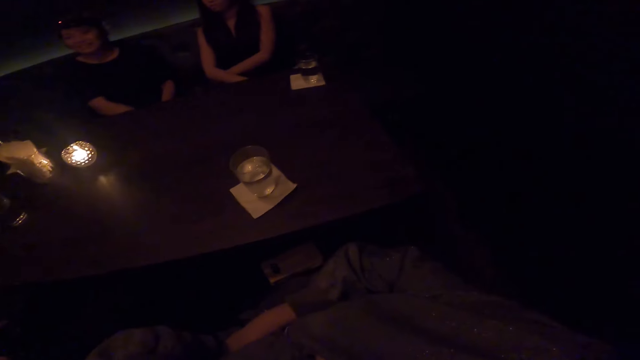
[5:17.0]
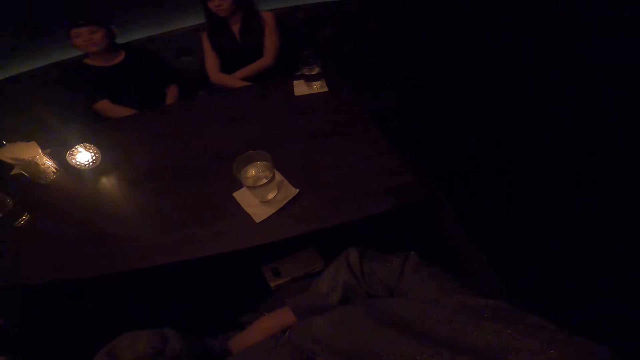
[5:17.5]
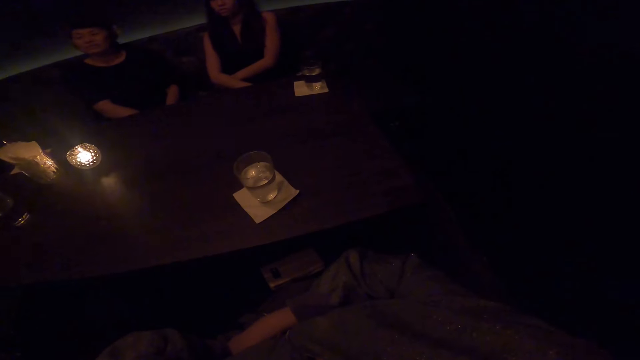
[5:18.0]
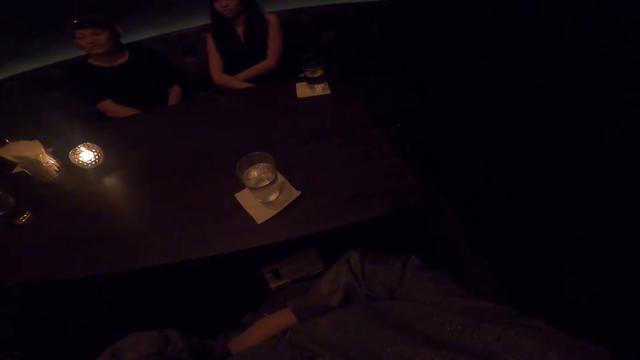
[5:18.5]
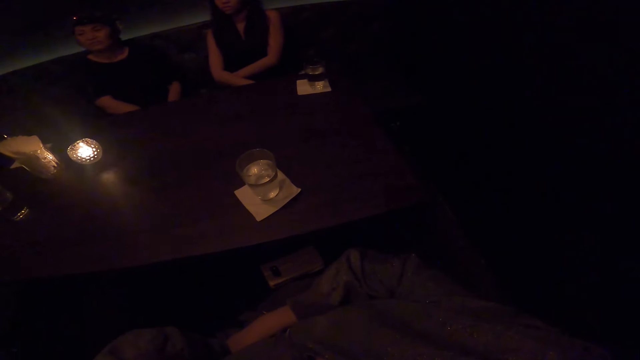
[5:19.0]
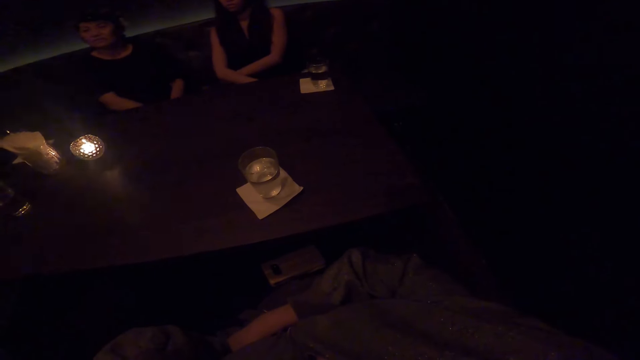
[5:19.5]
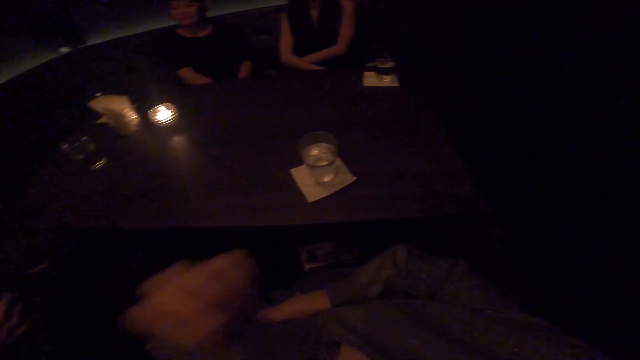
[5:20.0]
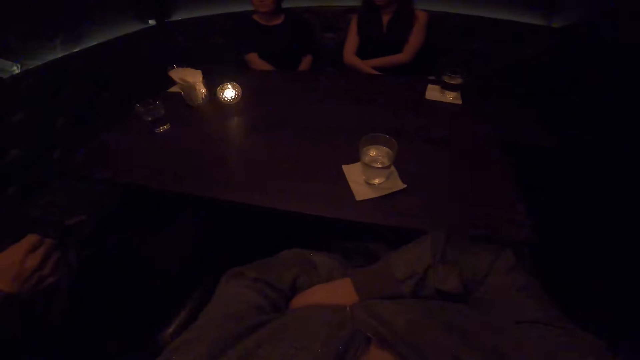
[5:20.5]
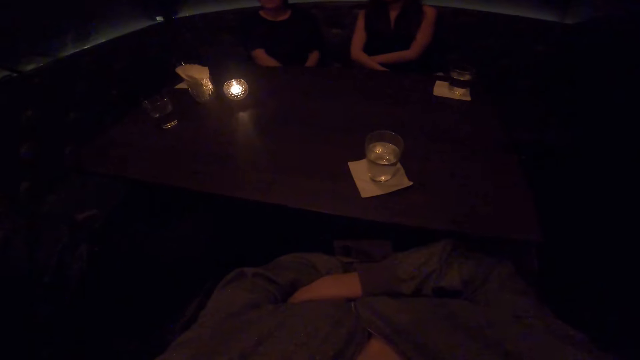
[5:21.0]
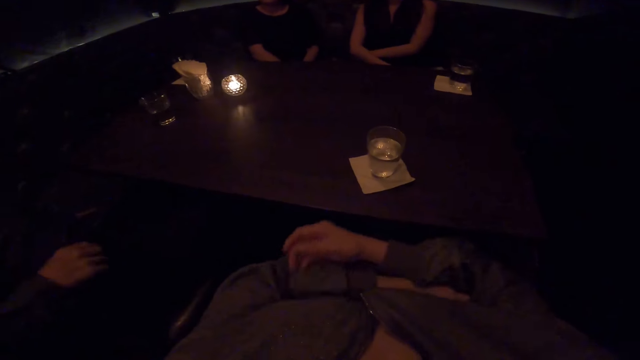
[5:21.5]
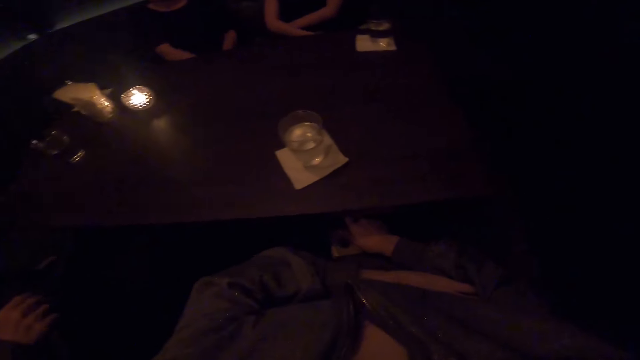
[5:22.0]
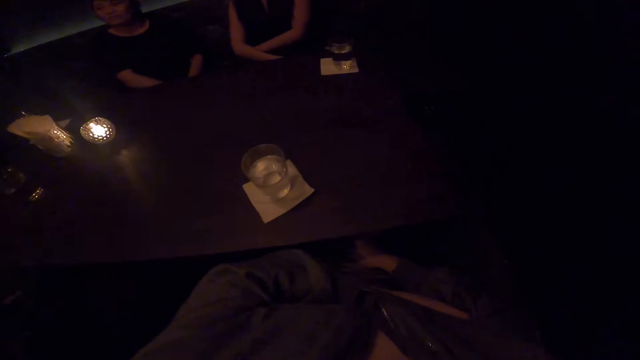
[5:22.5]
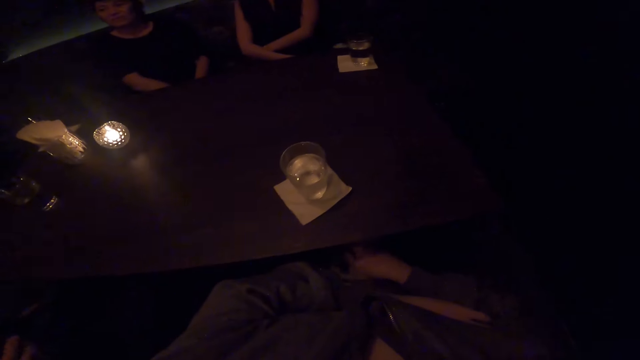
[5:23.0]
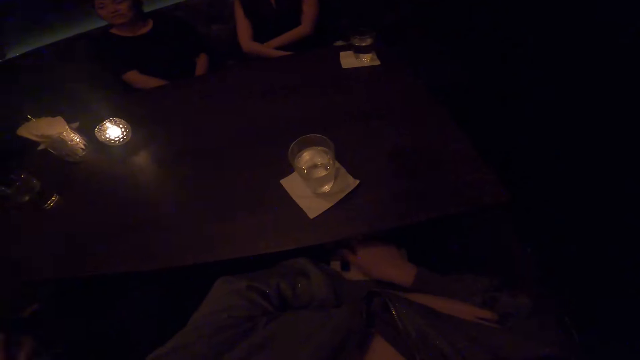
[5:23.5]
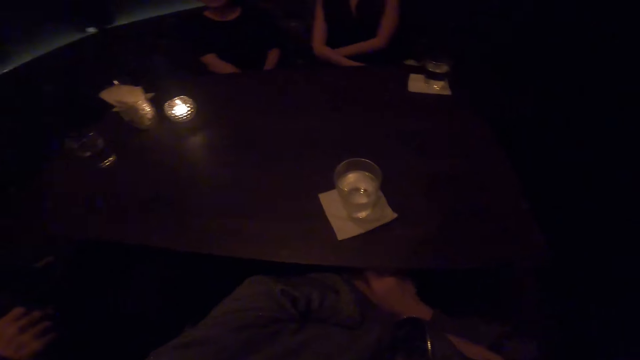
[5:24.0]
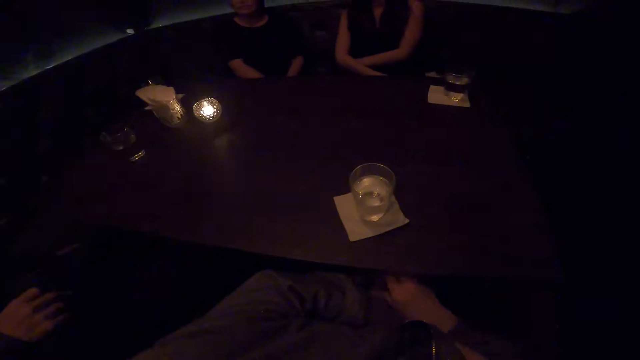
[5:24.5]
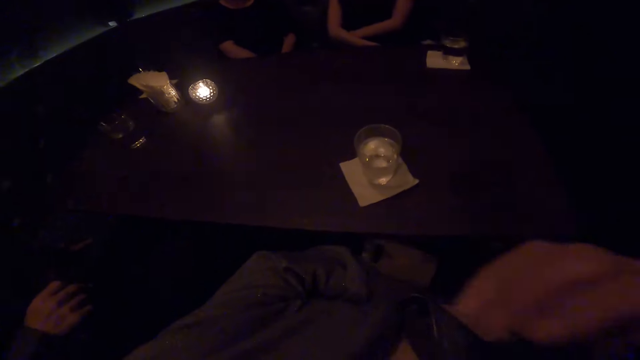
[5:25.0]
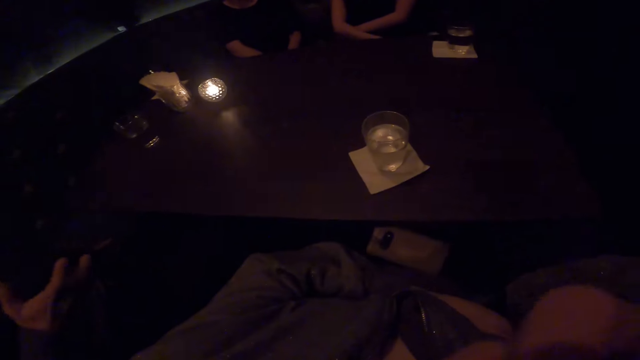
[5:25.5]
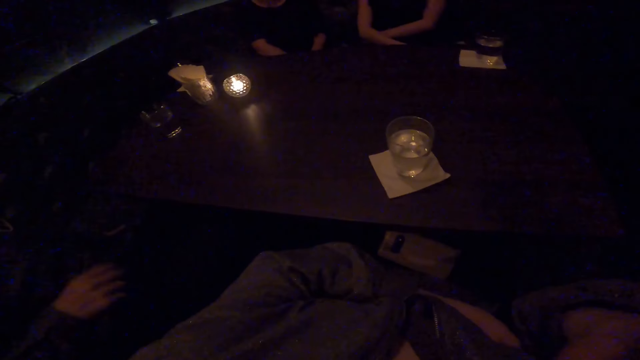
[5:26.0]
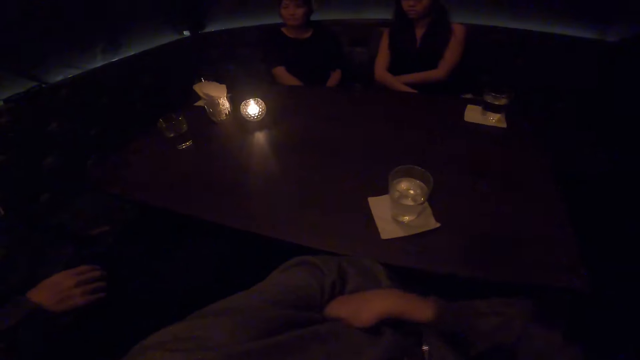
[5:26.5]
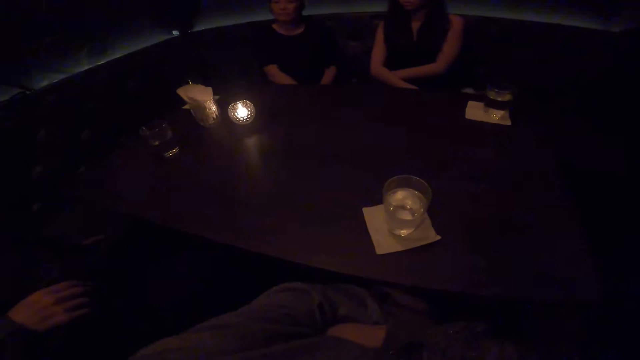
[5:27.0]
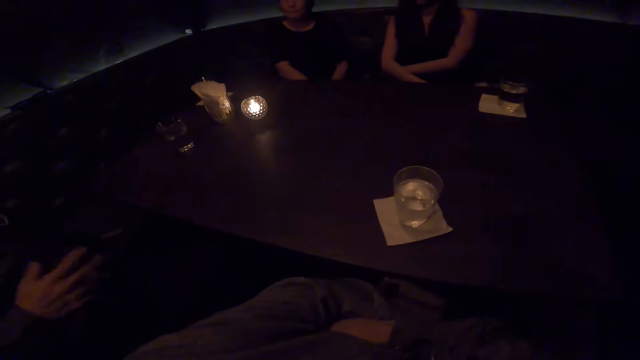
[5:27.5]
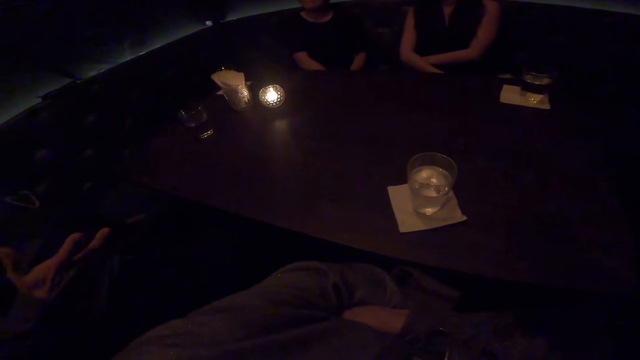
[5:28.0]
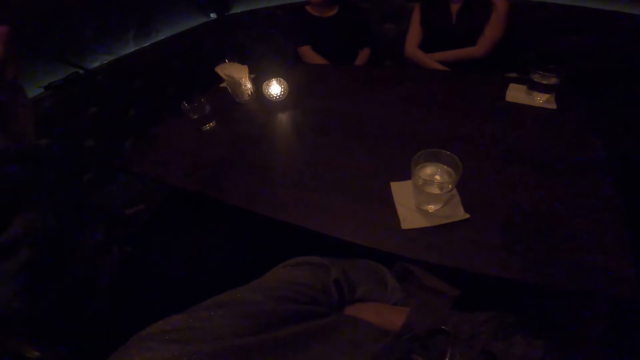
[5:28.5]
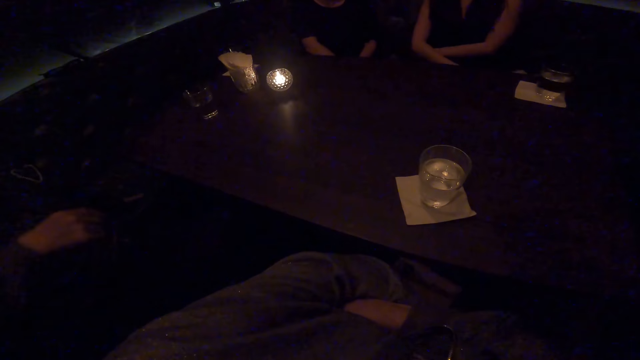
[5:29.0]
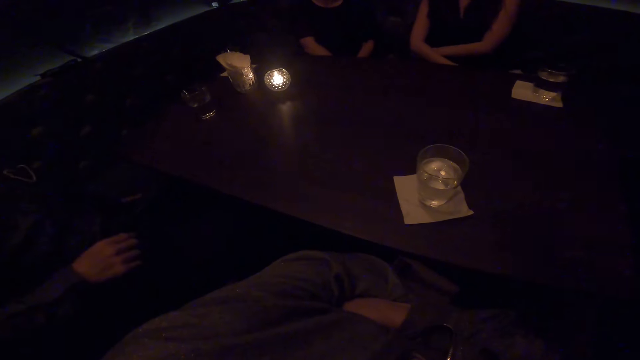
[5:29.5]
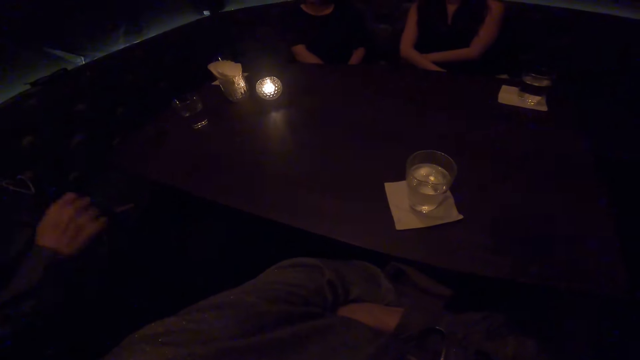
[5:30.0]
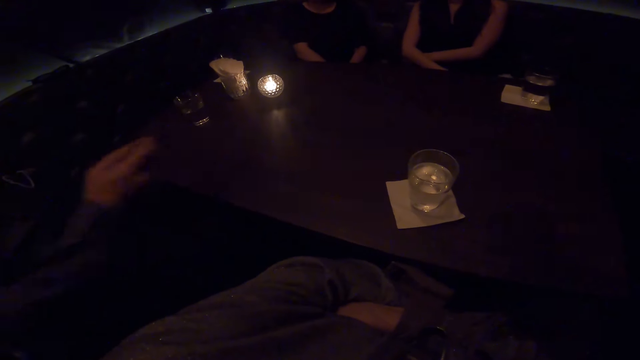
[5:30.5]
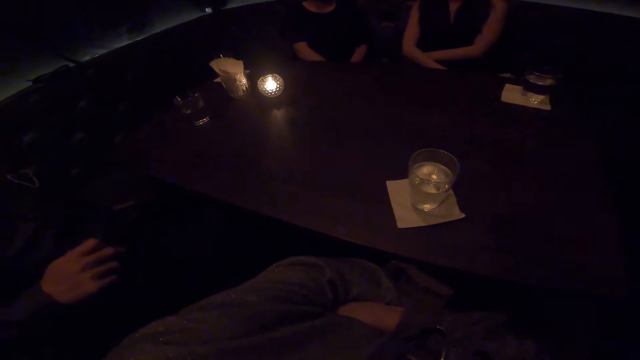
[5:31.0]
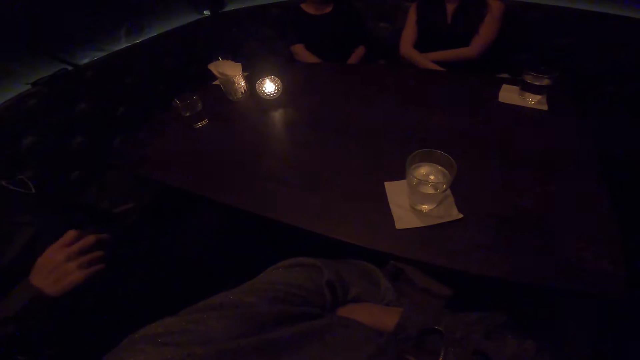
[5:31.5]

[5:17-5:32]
The camera wearer touches her face with her left hand. She touches a phone on her lap with her right hand. She checks the phone. She touches her face with her right hand. A person talks to another person.

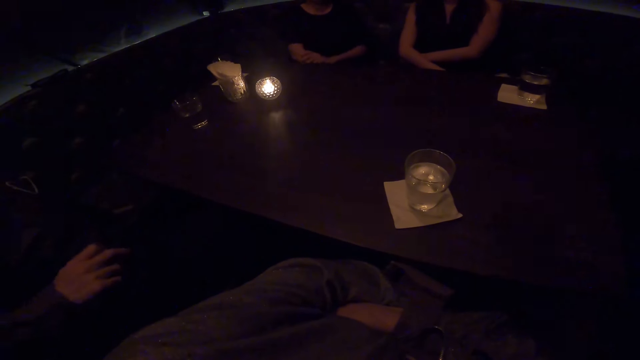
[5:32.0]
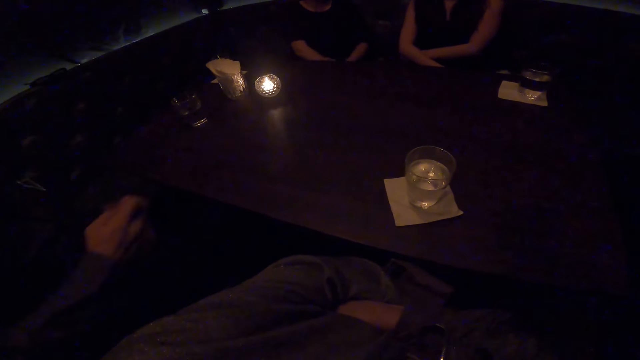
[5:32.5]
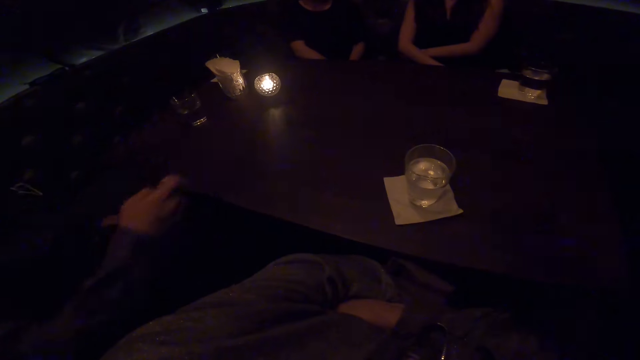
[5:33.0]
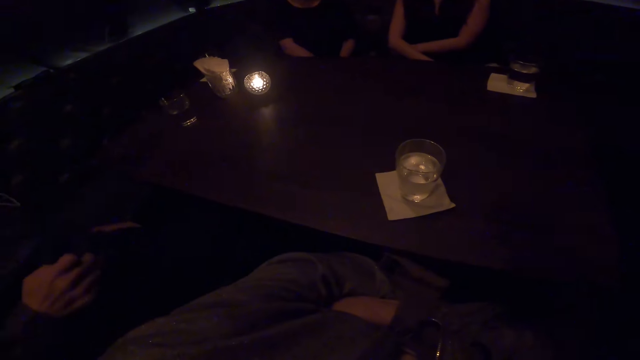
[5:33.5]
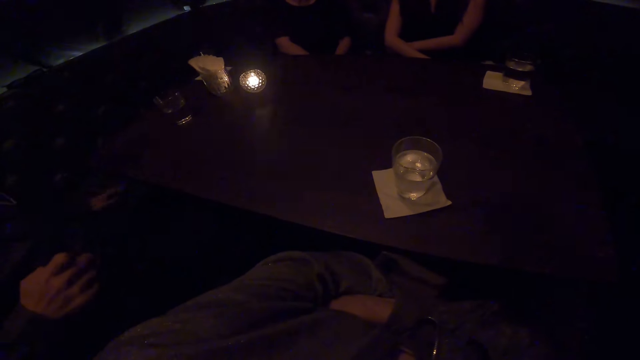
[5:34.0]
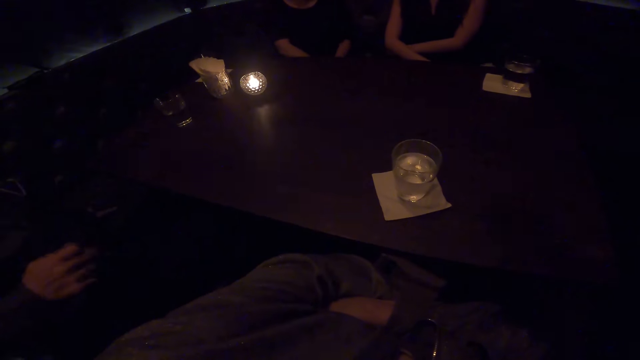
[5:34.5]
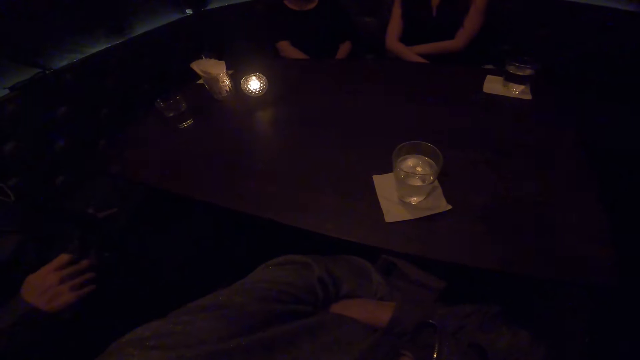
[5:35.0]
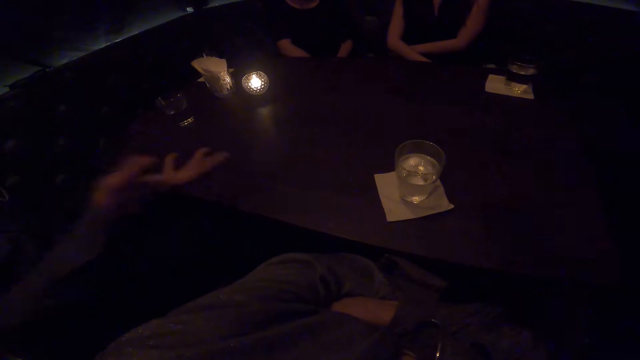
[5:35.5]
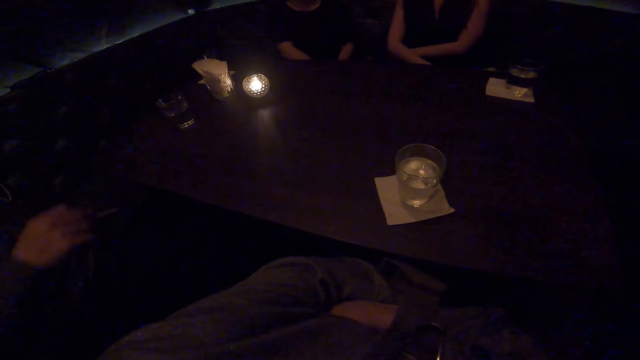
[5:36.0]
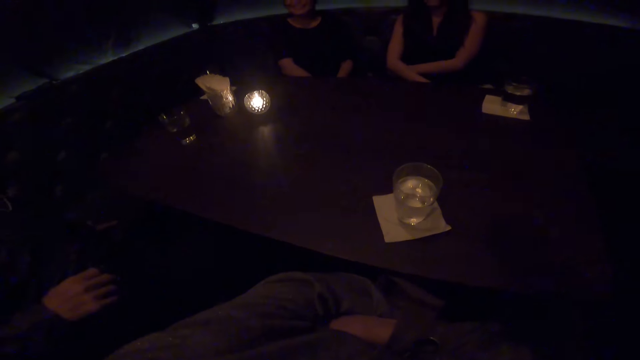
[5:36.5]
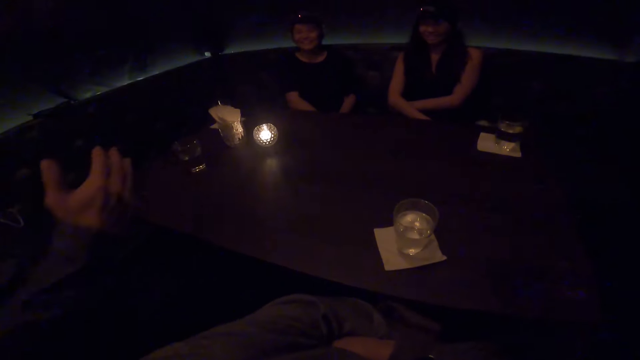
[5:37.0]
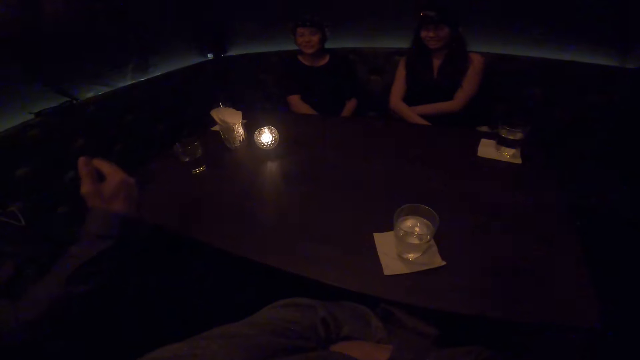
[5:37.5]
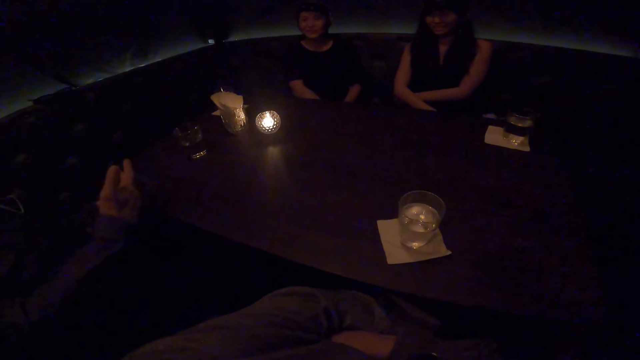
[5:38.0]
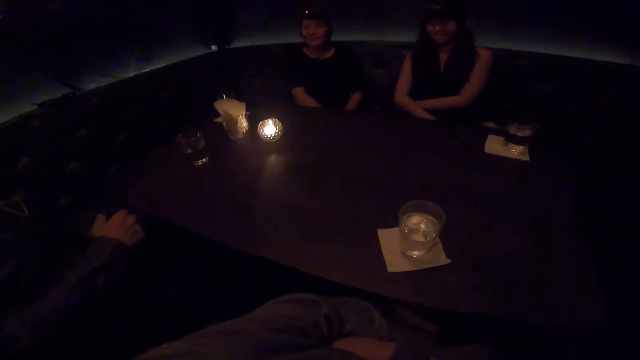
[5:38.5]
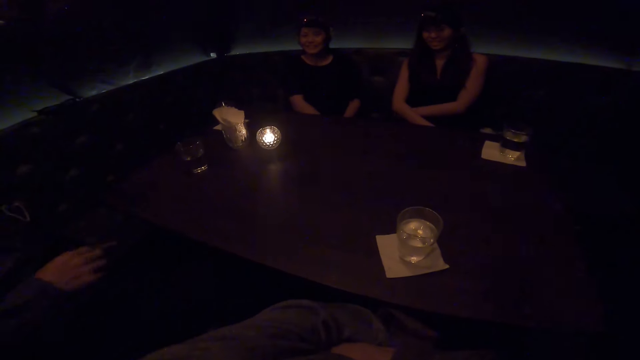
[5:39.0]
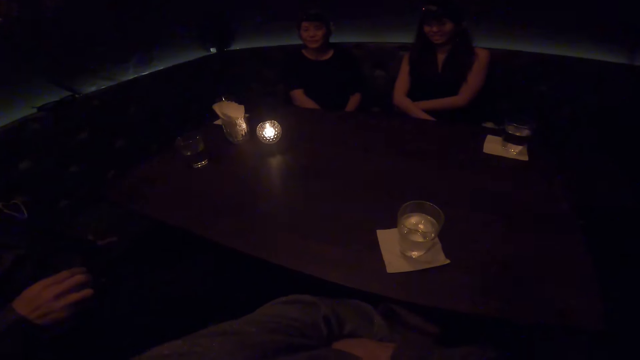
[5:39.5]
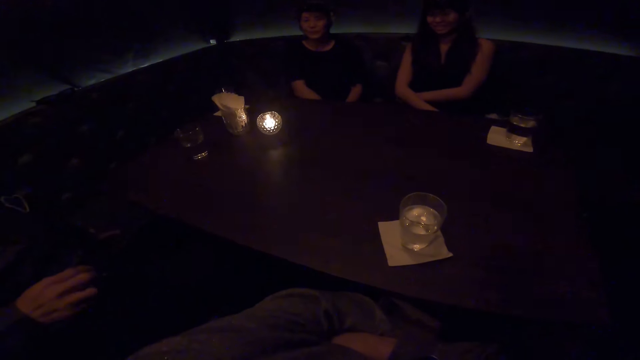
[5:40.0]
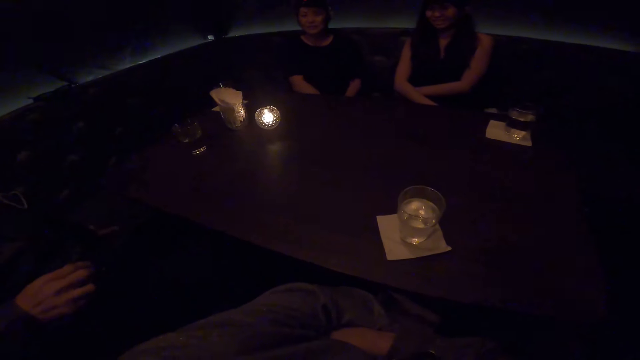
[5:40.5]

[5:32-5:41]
The camera wearer interacts with a man, a woman and another woman. They talk to a person.
